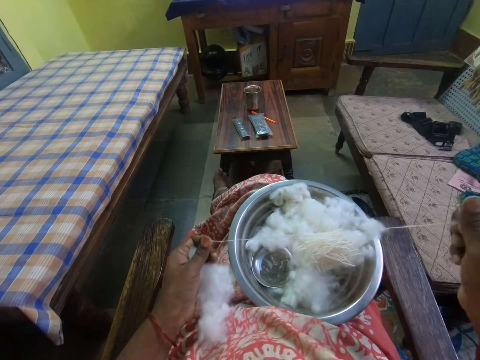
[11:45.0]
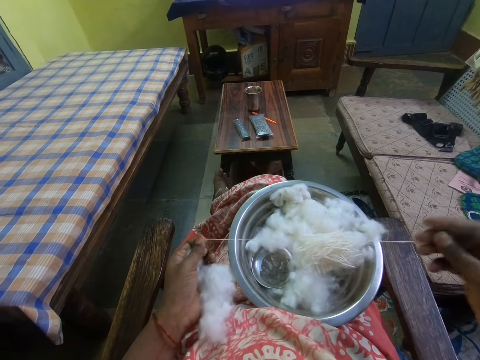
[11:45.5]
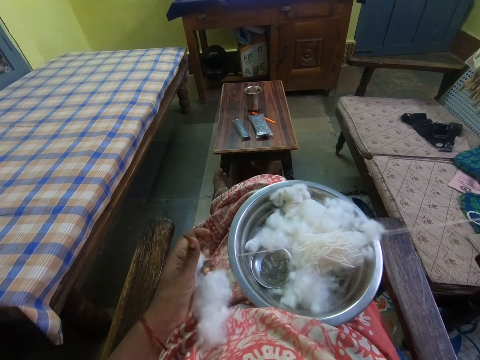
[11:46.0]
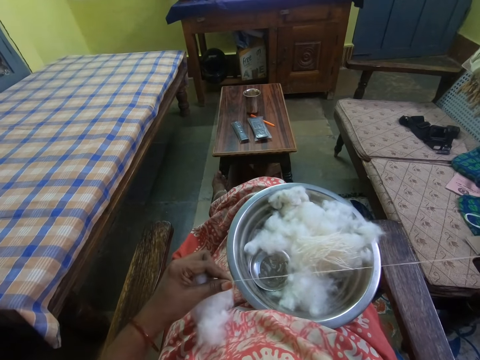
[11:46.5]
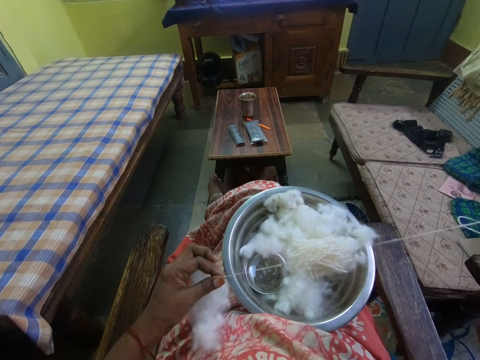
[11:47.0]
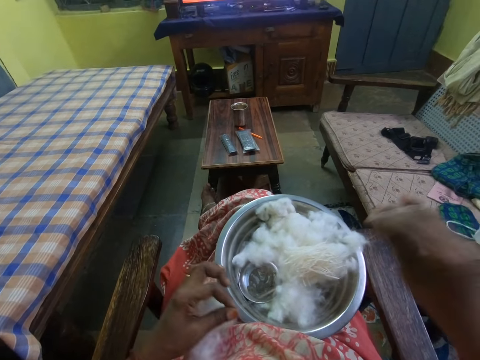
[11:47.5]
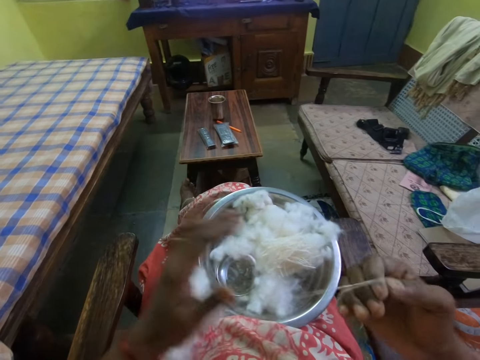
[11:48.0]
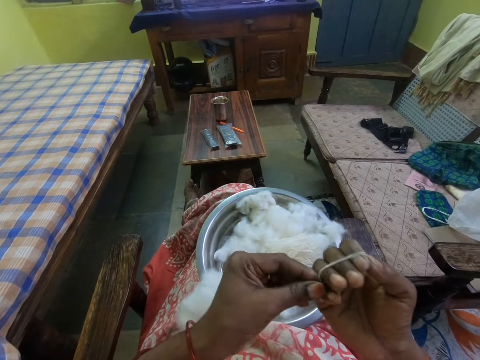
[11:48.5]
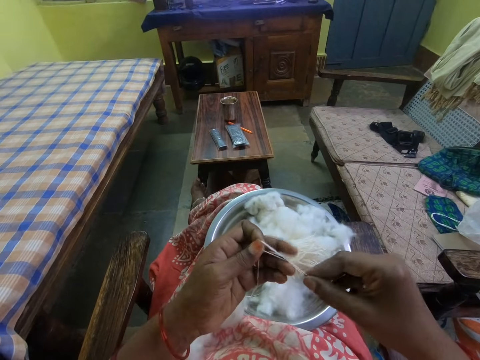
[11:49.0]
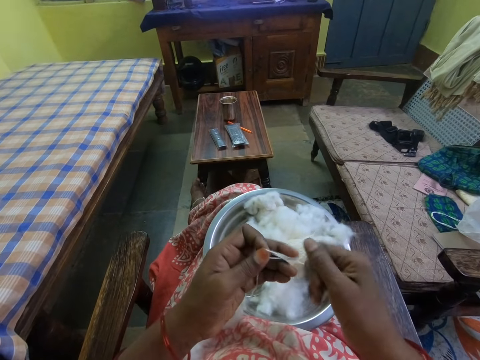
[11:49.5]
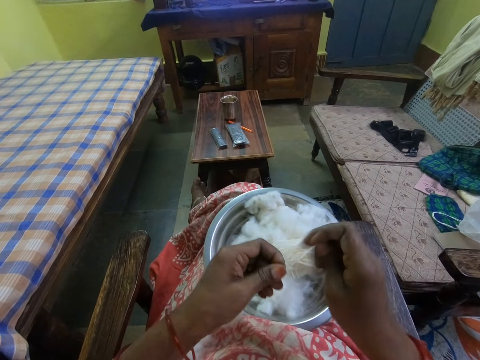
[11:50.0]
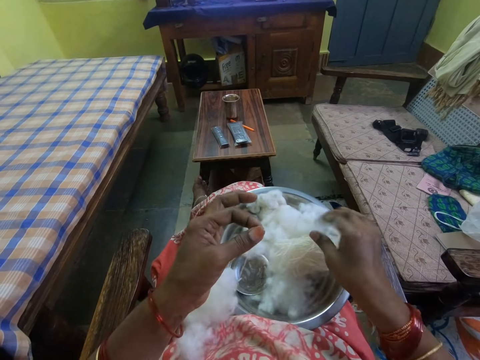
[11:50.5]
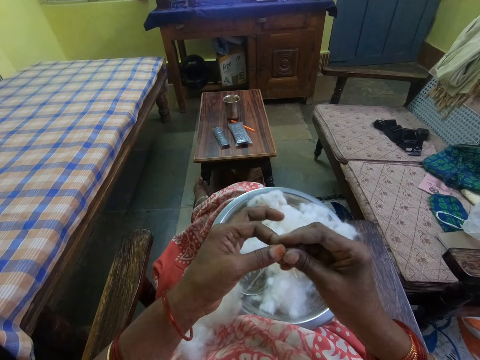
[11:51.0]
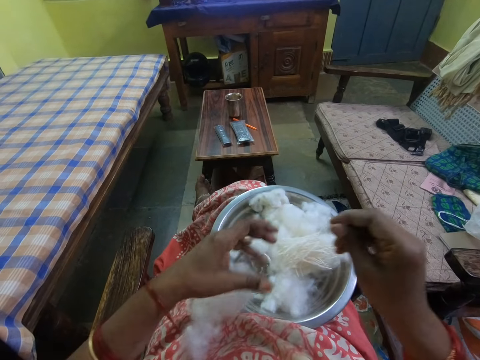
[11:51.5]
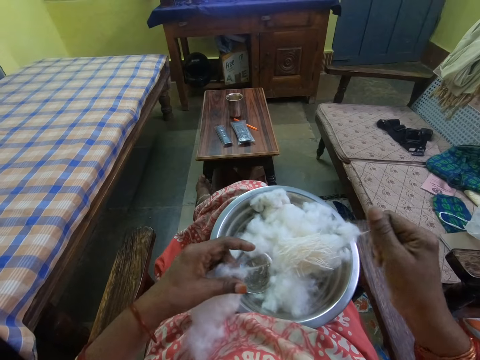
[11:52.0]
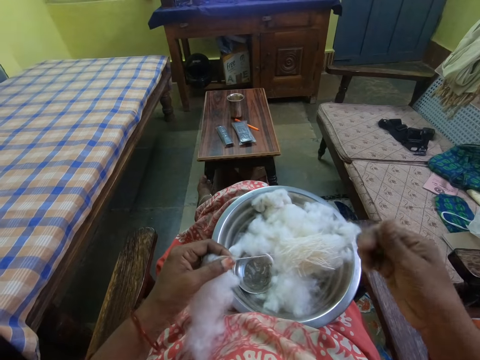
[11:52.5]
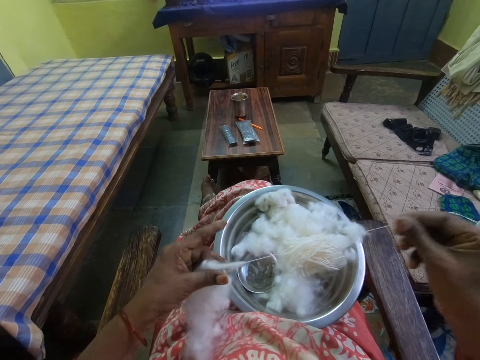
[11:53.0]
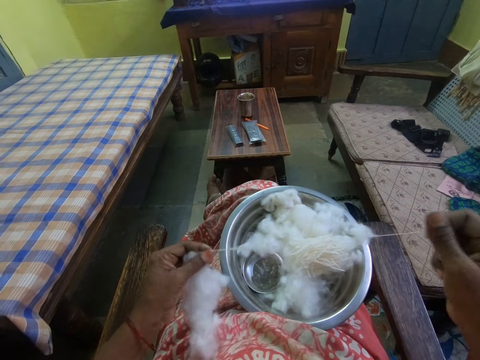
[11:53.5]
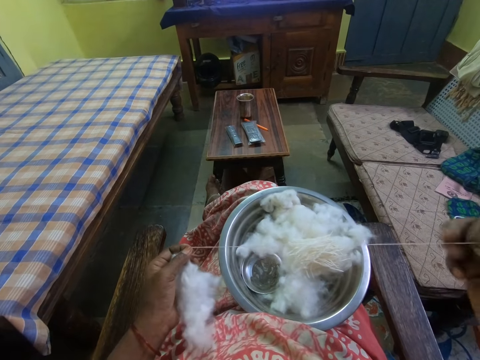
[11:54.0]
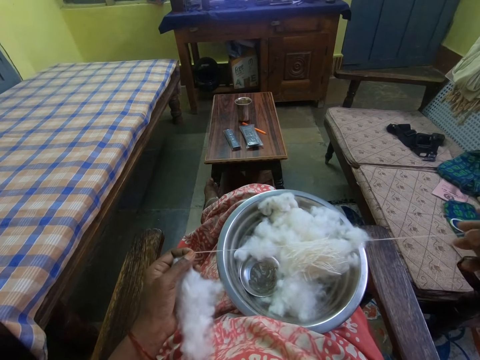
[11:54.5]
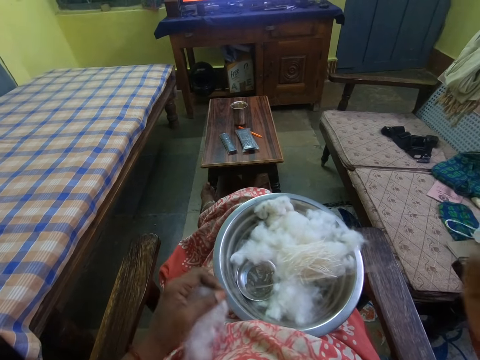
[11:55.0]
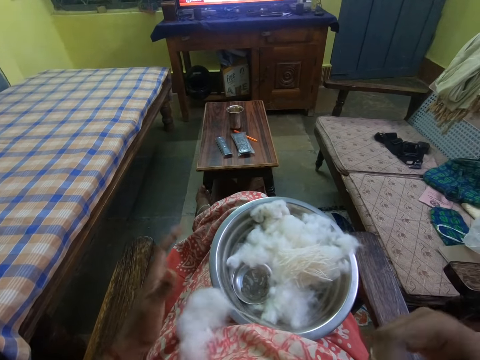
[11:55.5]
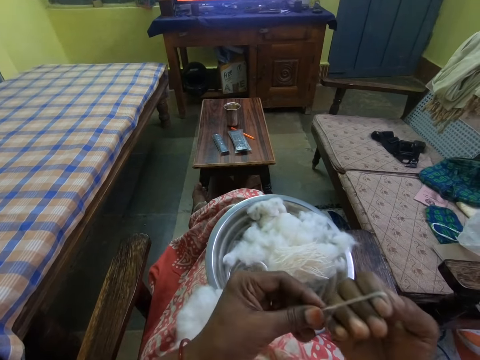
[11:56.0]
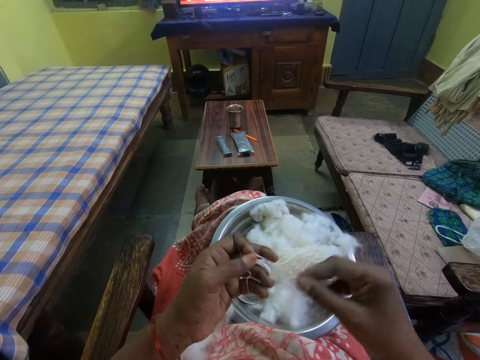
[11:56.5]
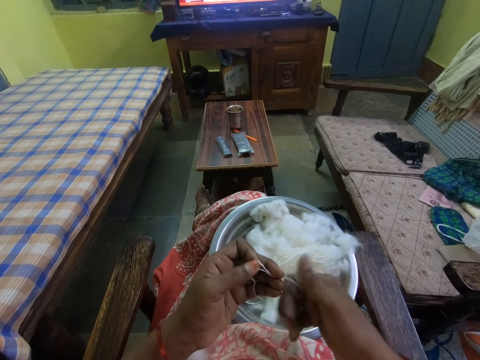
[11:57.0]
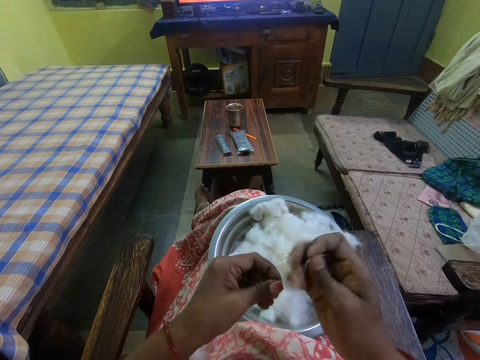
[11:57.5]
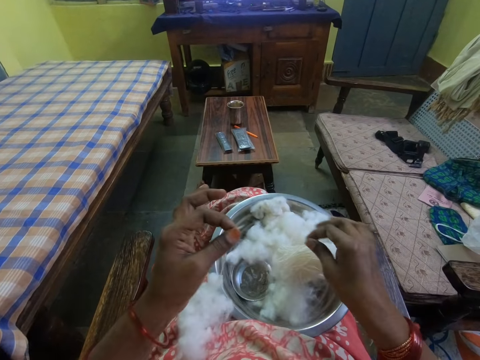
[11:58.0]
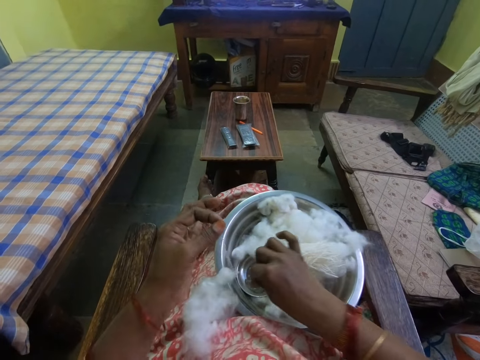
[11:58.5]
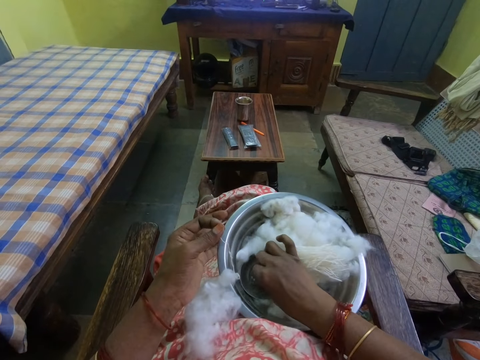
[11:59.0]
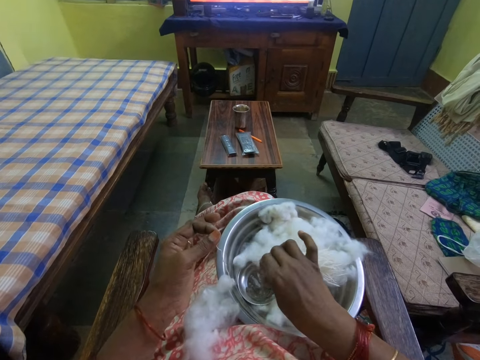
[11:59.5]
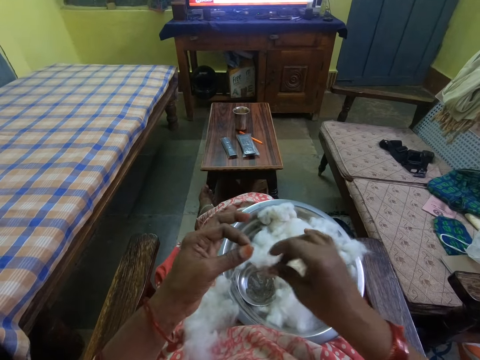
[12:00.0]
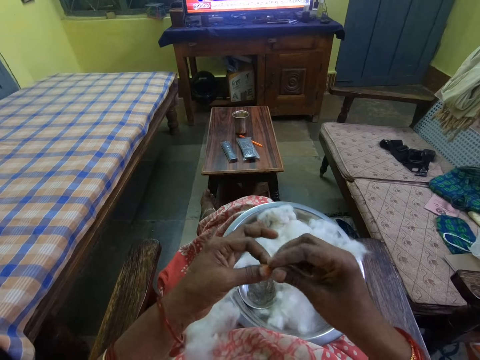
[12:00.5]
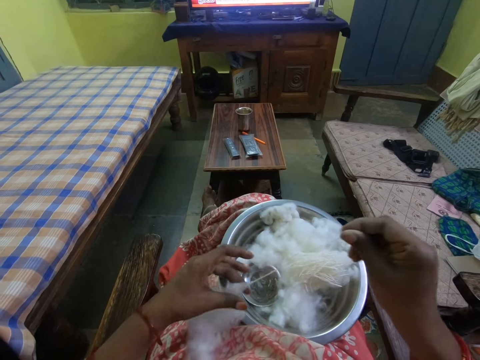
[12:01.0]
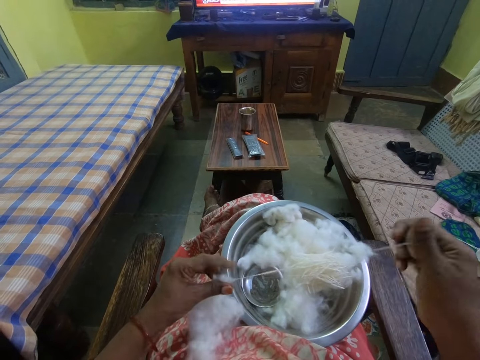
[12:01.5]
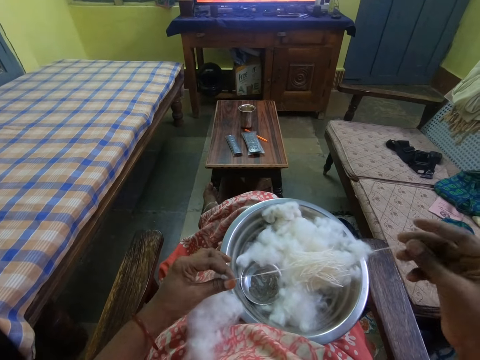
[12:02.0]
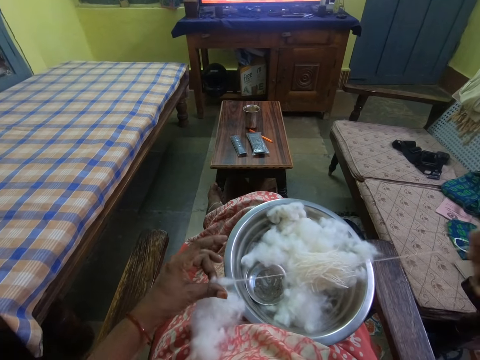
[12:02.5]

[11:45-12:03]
The camera wearer rolls a cotton thread on hand. They pick the cotton thread. They roll the cotton thread. They cut the cotton thread. They put the cotton thread on the bowl. They pull the cotton thread. They knit the cotton. They roll the cotton thread on hand. They pick the cotton thread. They roll the cotton thread. They cut the cotton thread. They put the cotton thread on the bowl. They touch something in the bowl. They put the hand in the liquid. They knit the cotton. They pull the cotton thread.

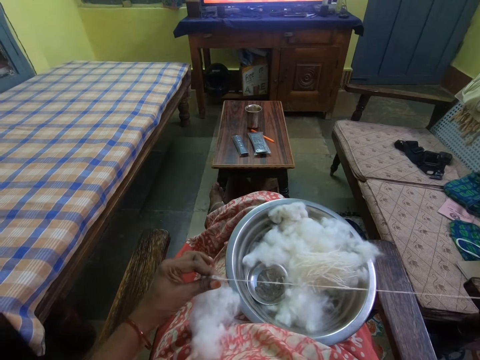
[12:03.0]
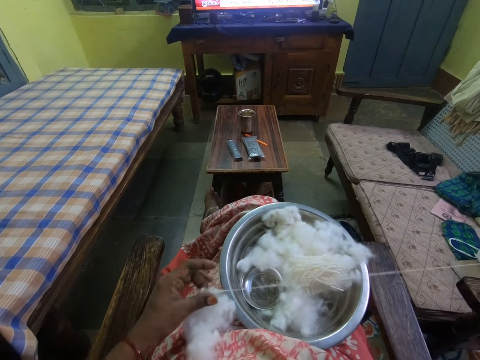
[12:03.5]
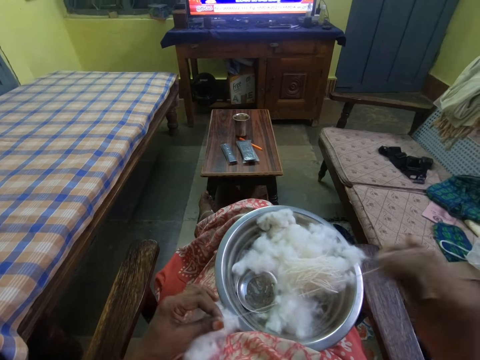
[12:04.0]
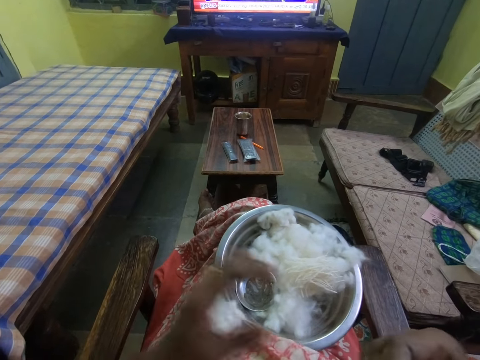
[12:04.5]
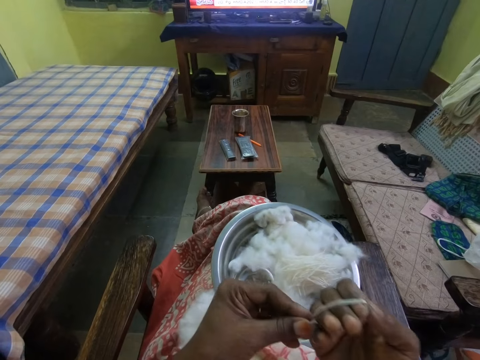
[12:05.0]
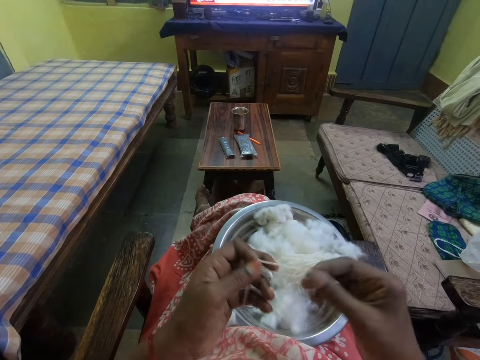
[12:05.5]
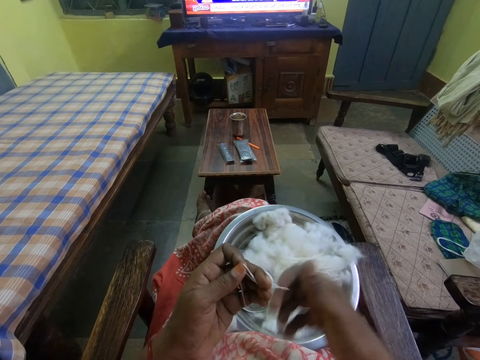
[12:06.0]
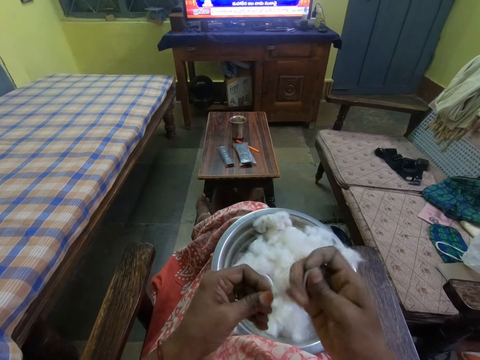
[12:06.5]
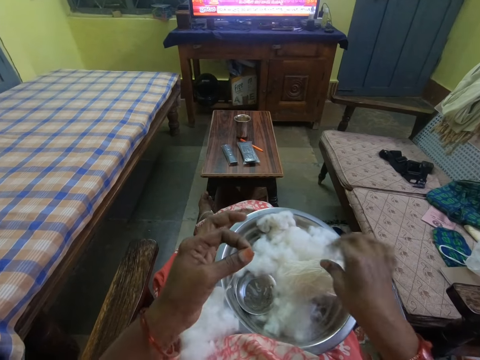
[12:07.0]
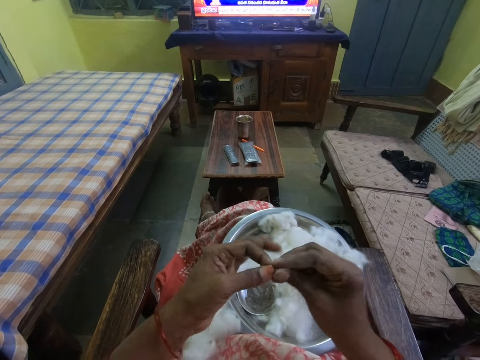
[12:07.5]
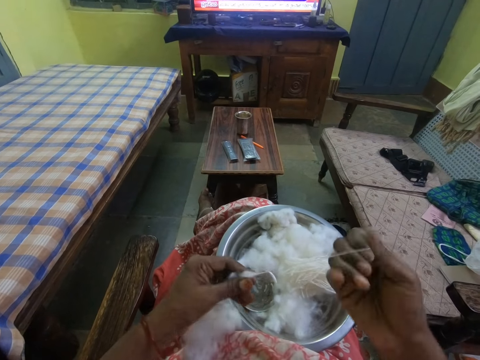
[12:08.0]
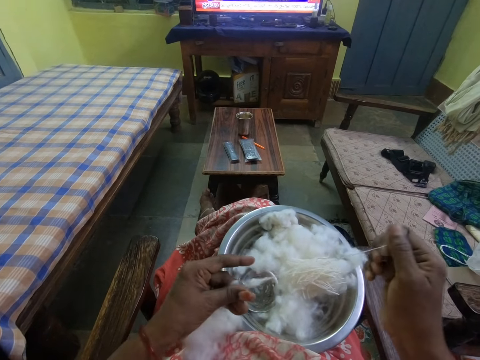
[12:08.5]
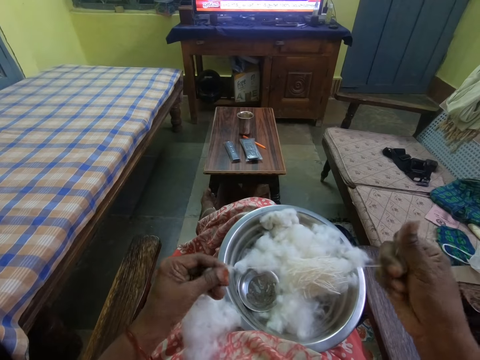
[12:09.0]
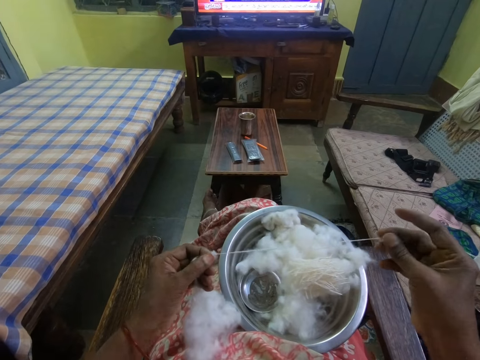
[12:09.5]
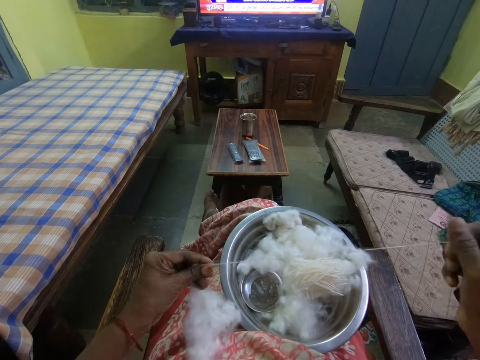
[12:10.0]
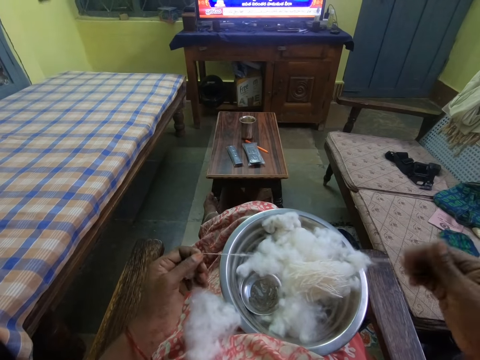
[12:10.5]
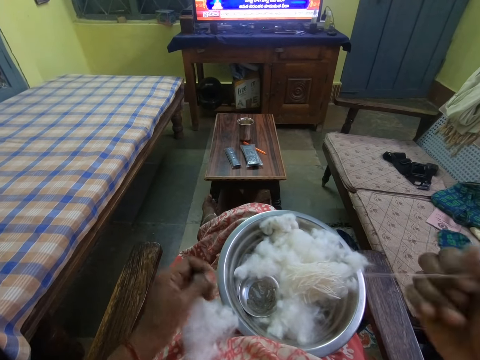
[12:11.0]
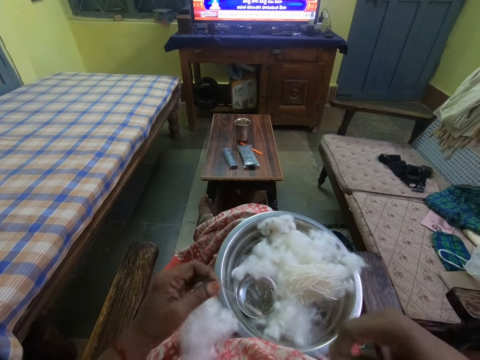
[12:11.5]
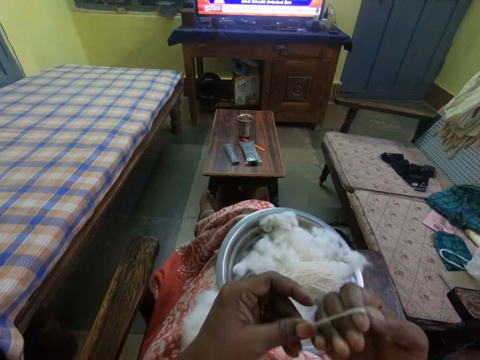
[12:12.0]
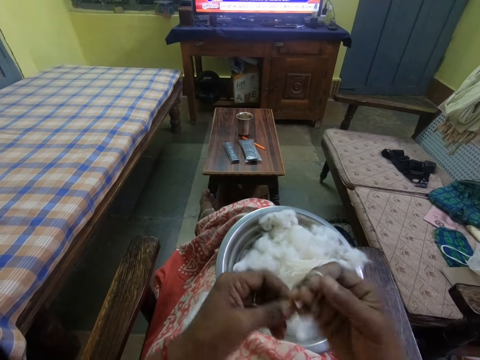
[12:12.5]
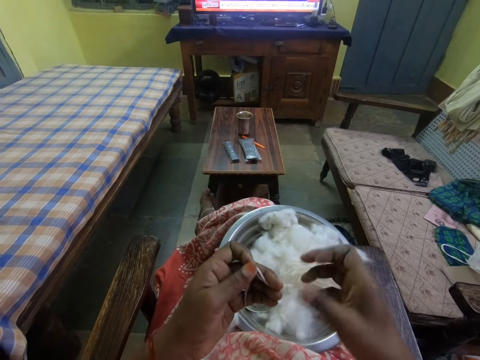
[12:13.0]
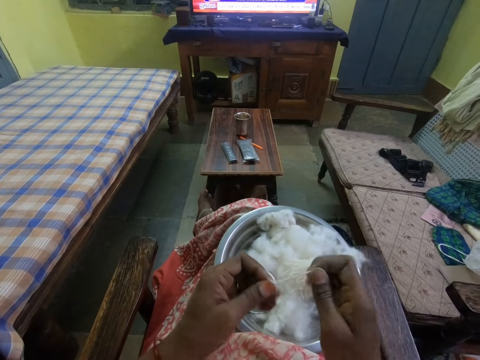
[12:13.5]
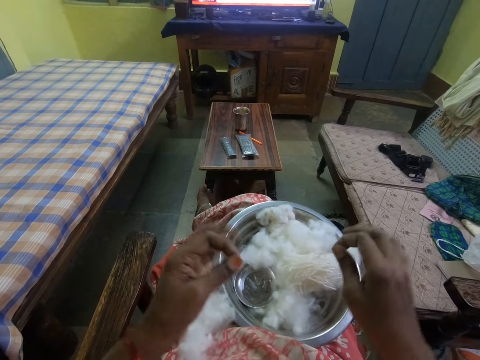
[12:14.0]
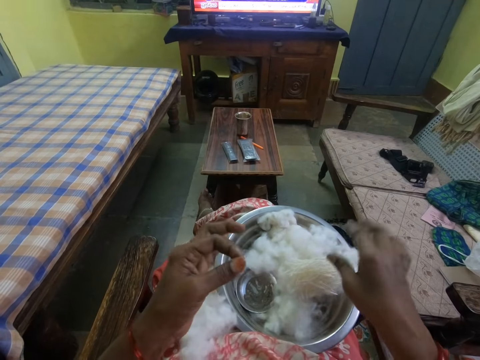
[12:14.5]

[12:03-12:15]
The camera wearer rolls a cotton thread on hand. They pick the cotton thread. They roll the cotton thread. They cut the cotton thread. They put the cotton thread on the bowl. They pull the cotton thread. They knit the cotton. They roll the cotton thread on hand. They pick the cotton thread. They roll the cotton thread. They cut the cotton thread. They put the cotton thread on the bowl.
